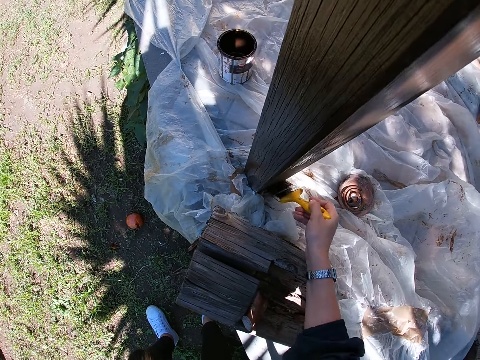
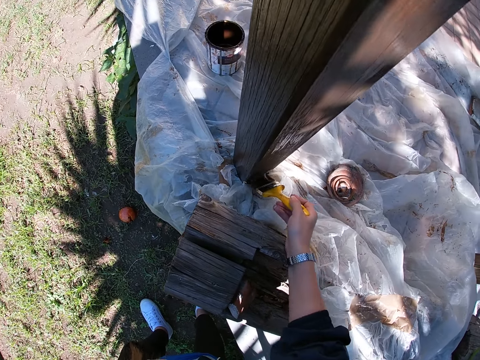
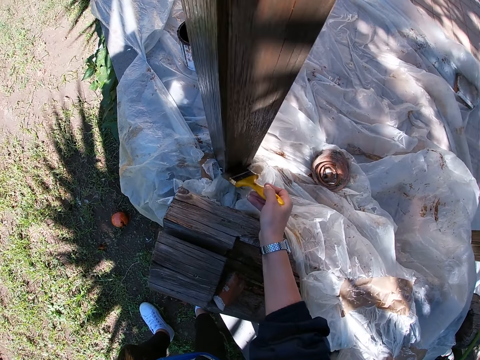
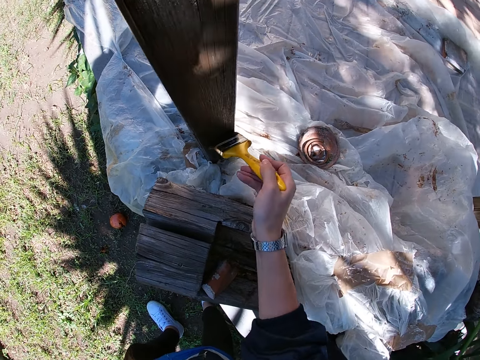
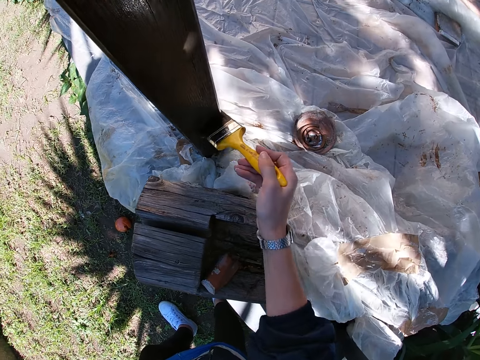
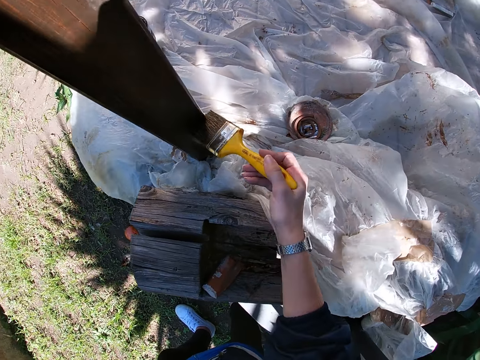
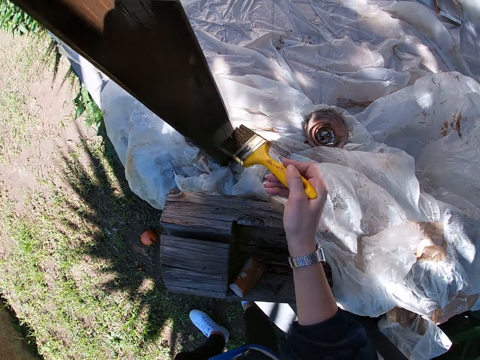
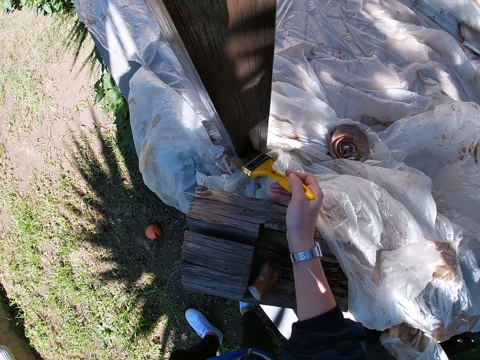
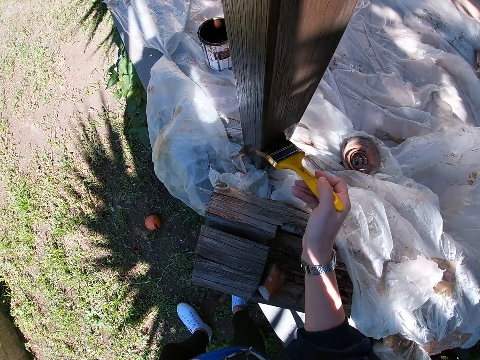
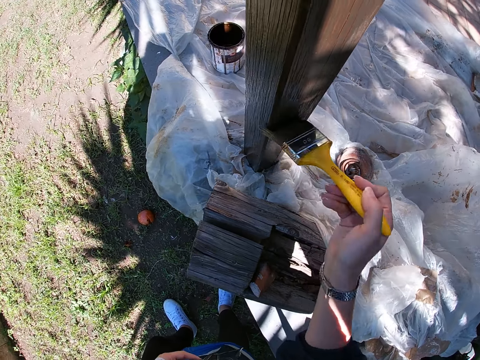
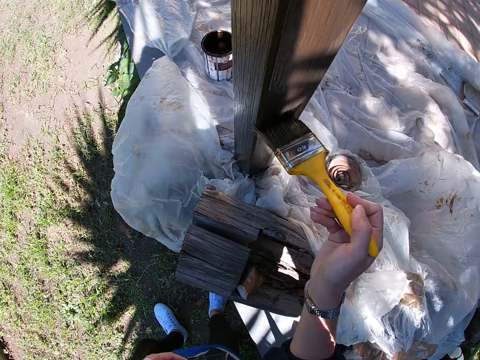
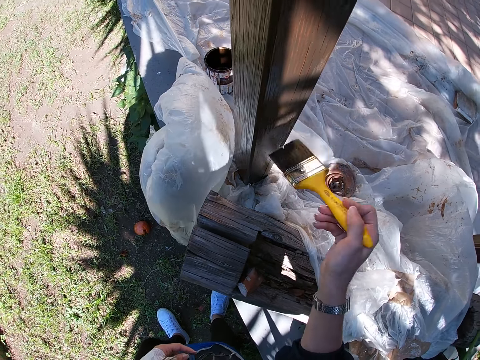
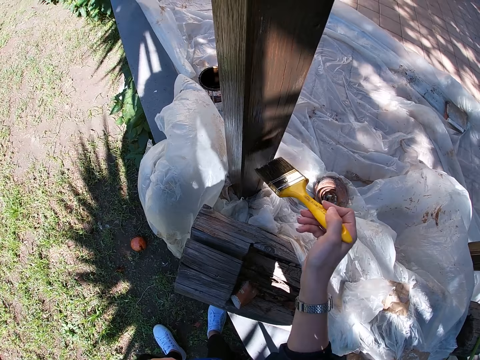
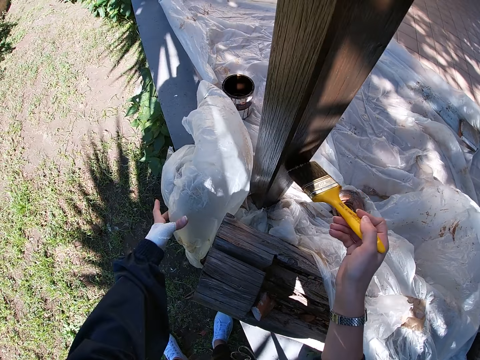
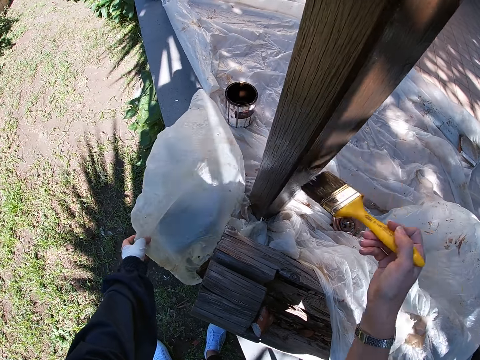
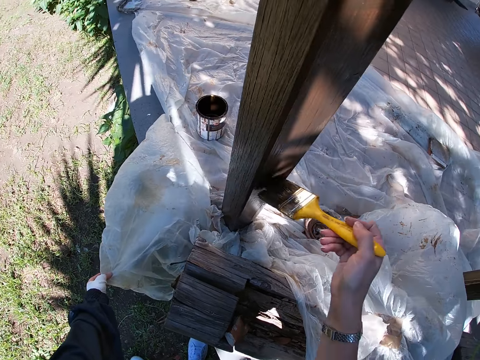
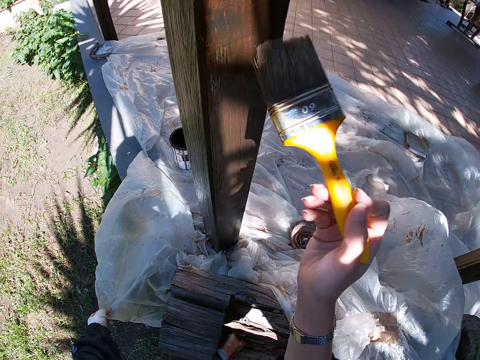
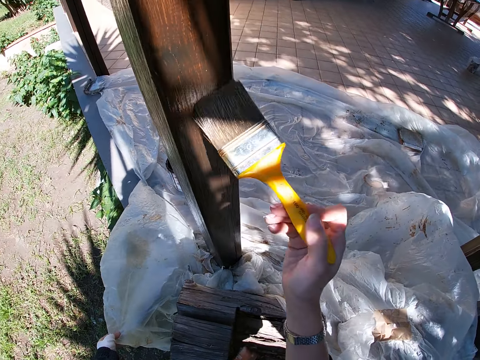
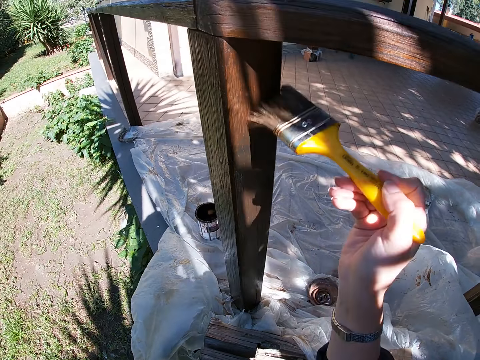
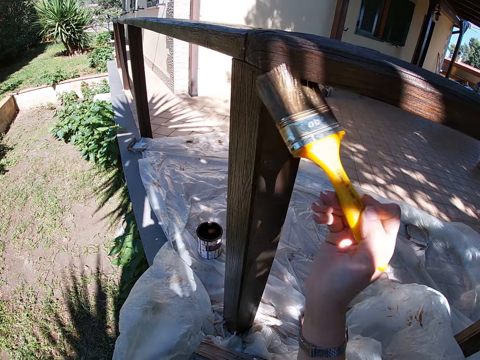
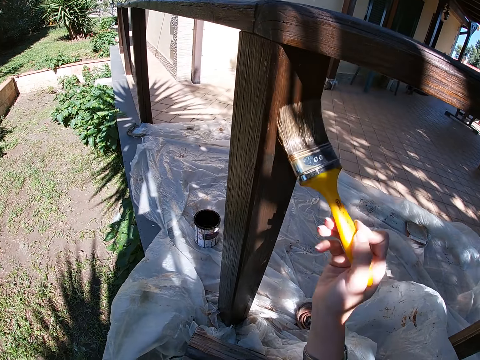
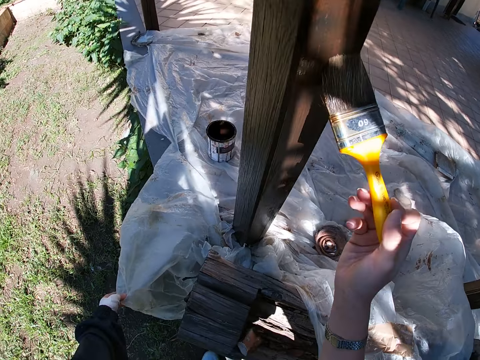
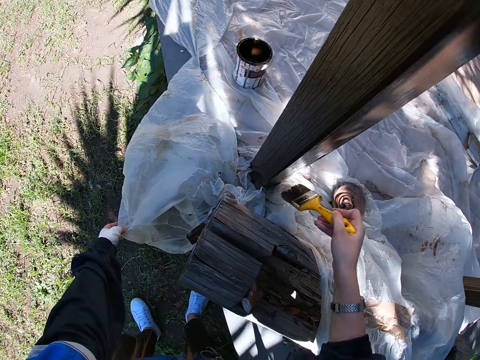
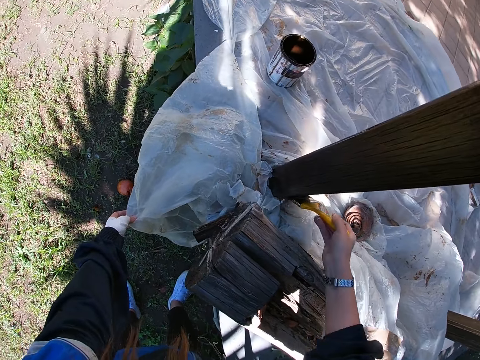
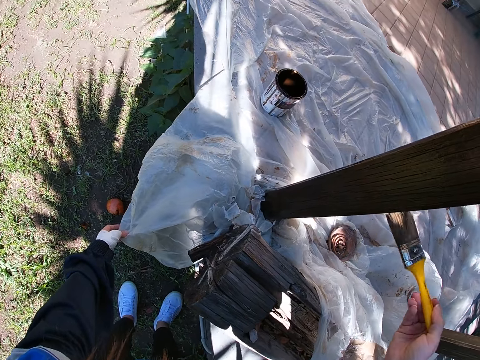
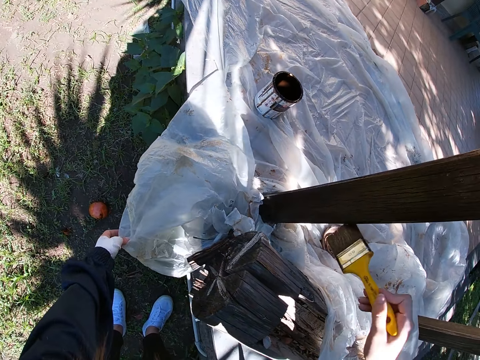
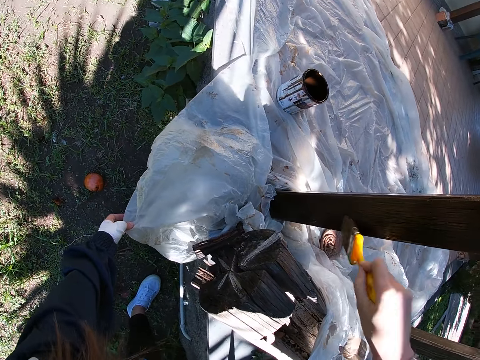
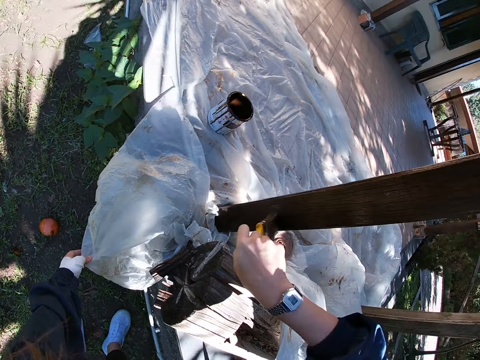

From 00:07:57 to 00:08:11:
The camera wearer holds the white polythene sheet in place with her left hand.

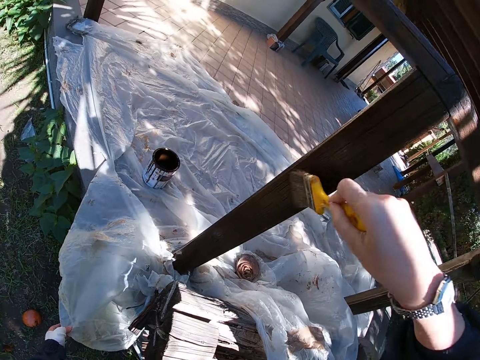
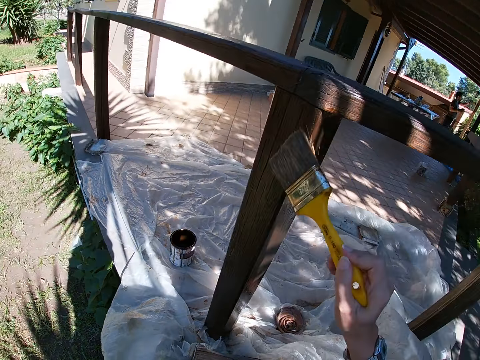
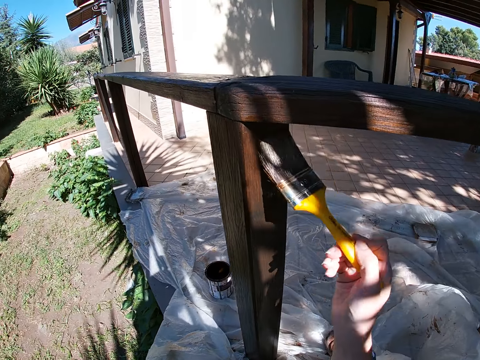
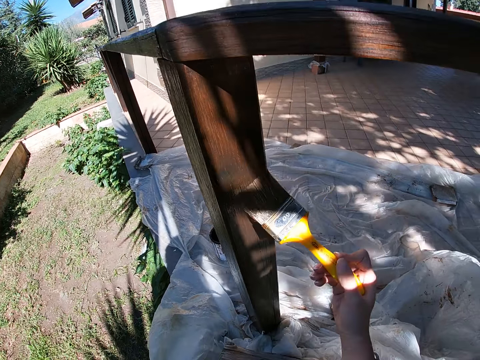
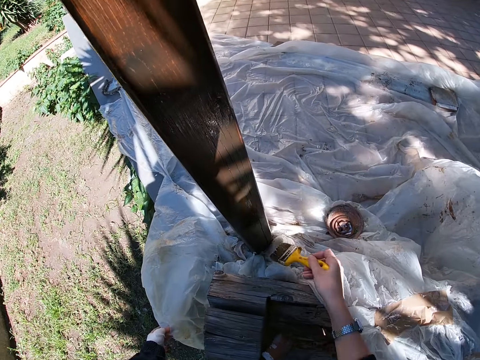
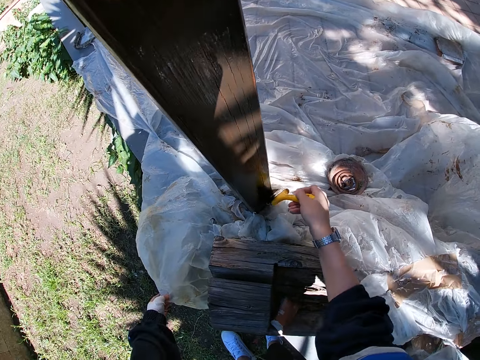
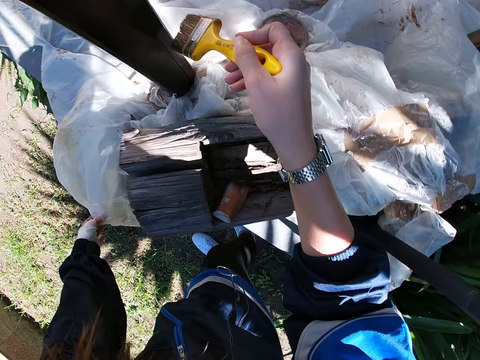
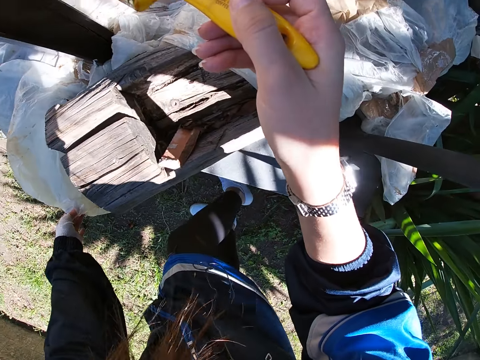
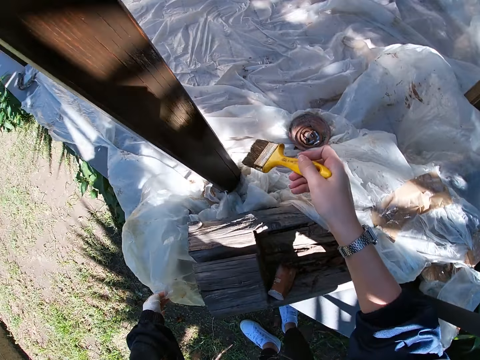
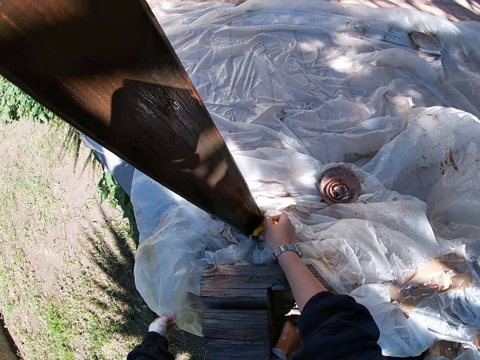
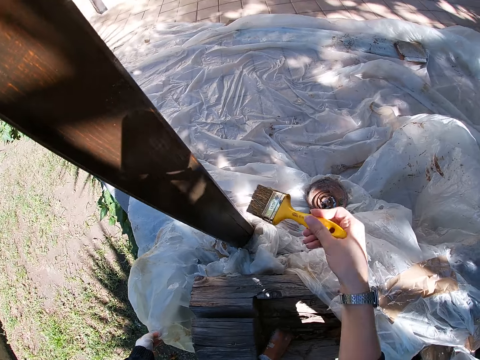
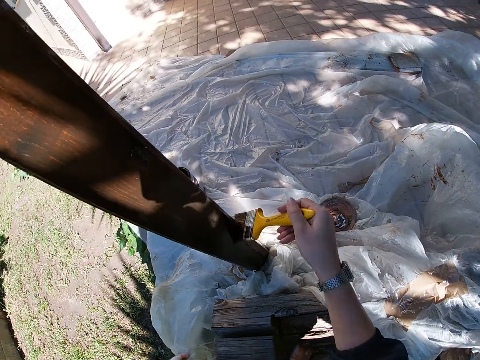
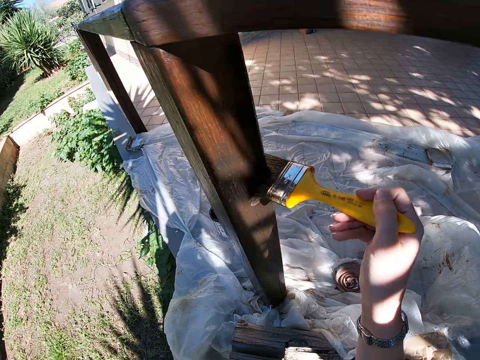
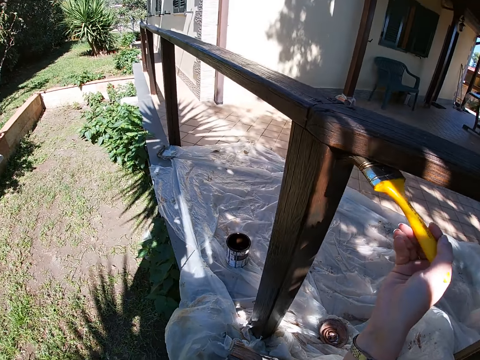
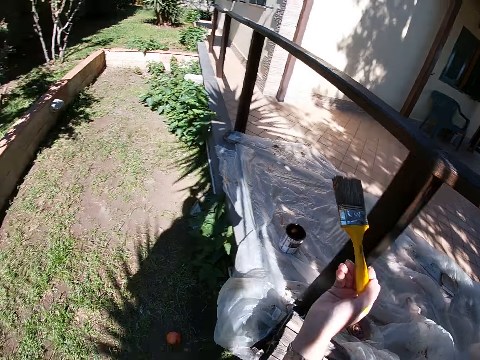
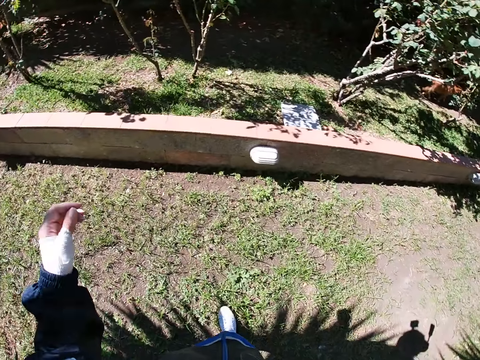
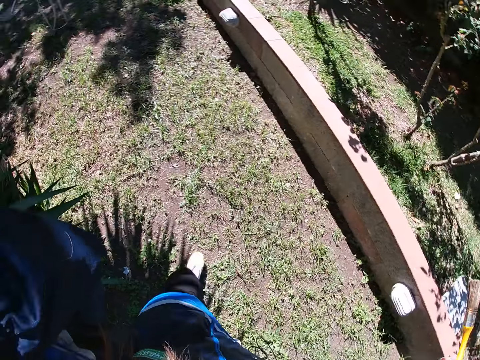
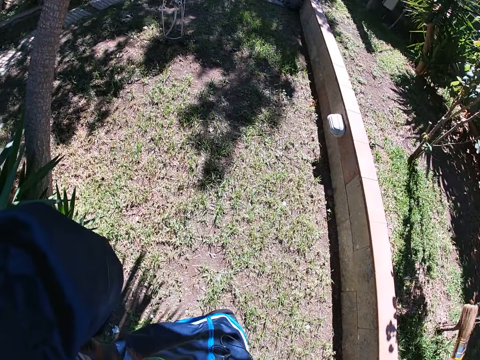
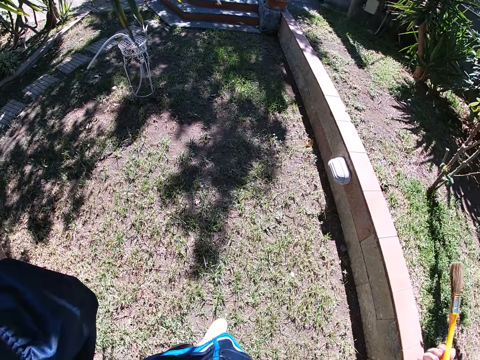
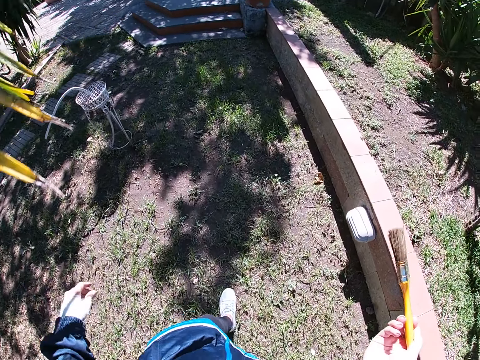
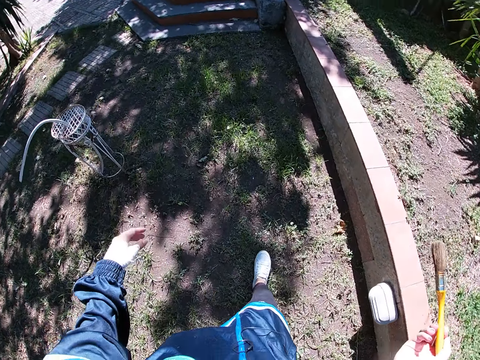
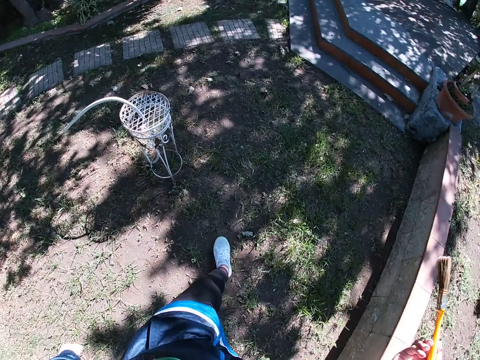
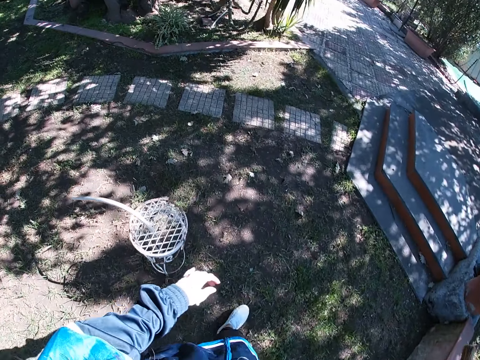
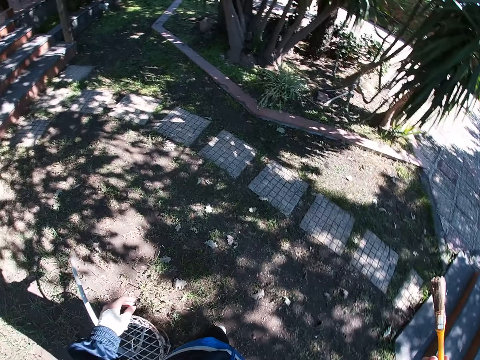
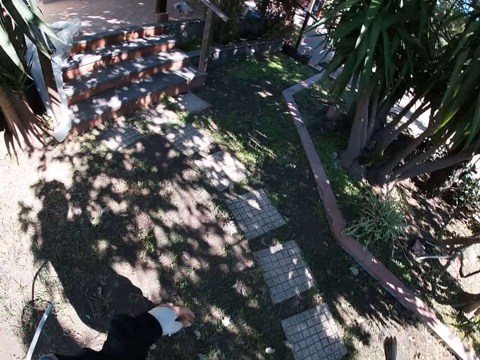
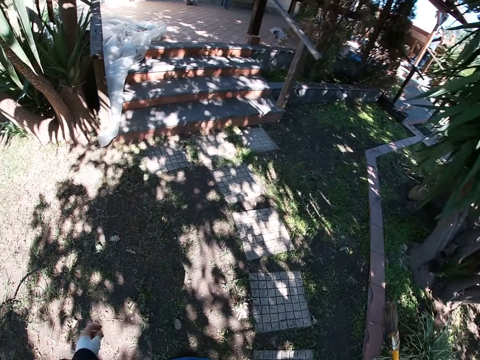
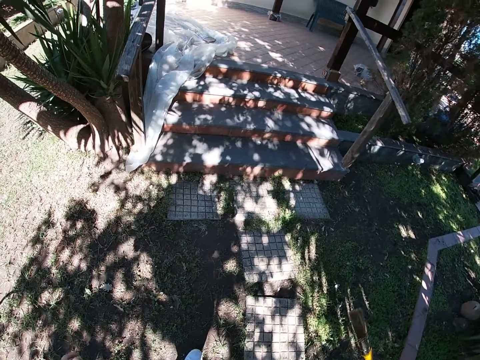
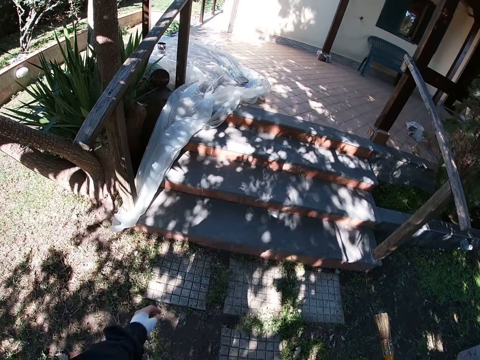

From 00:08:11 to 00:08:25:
The camera wearer stops painting the frame of wood. She looks down at her feet. She paints the frame of wood. She walks to the balcony. She stops painting the frame of wood. She turns around and walks towards the stairs.
